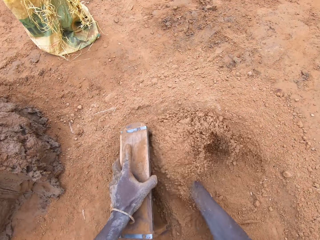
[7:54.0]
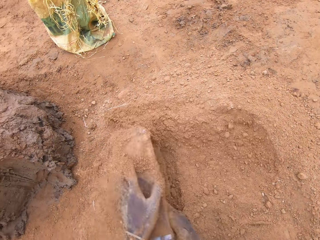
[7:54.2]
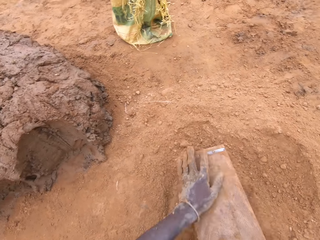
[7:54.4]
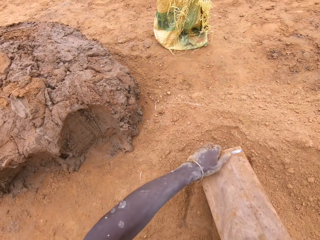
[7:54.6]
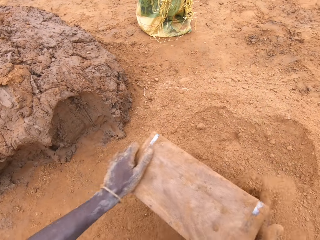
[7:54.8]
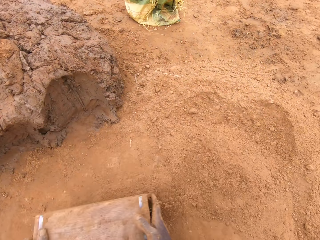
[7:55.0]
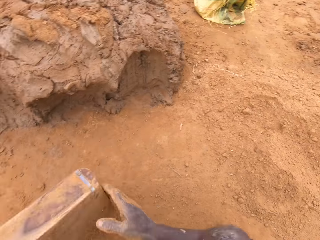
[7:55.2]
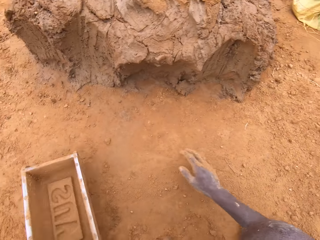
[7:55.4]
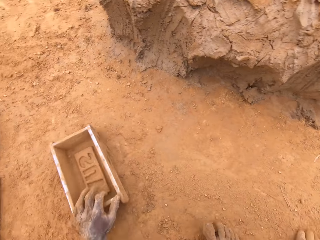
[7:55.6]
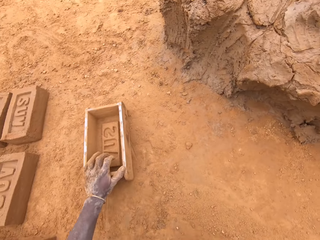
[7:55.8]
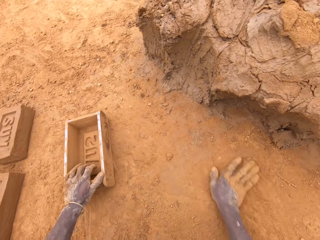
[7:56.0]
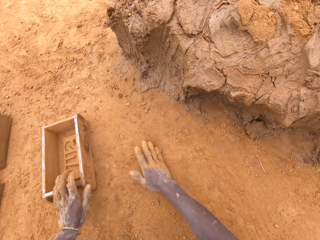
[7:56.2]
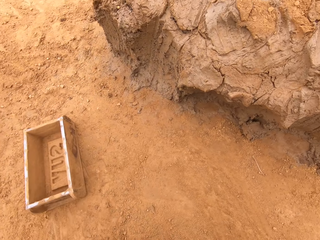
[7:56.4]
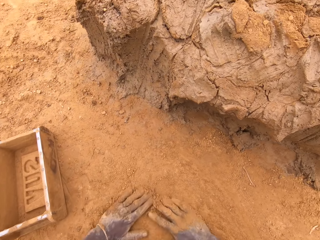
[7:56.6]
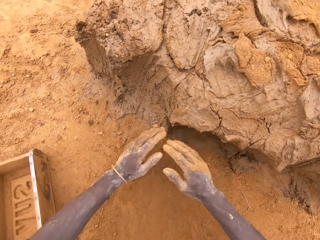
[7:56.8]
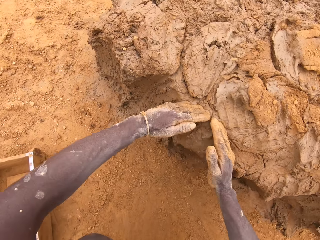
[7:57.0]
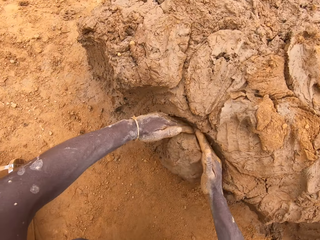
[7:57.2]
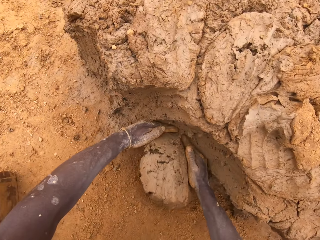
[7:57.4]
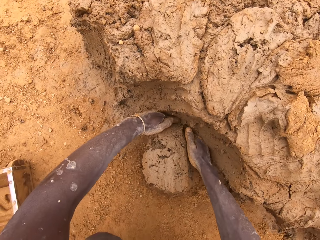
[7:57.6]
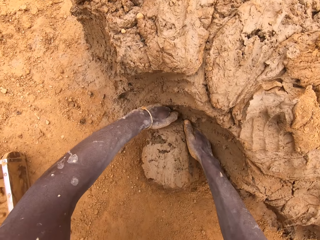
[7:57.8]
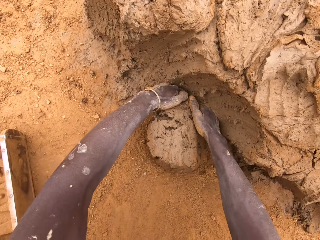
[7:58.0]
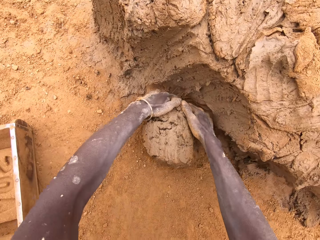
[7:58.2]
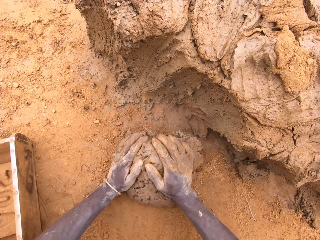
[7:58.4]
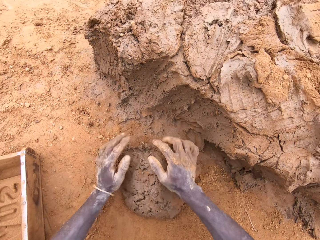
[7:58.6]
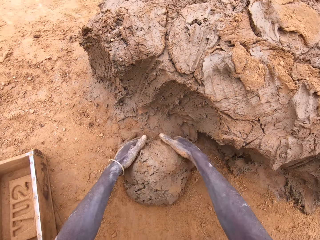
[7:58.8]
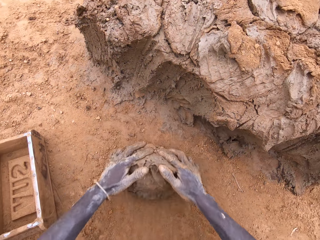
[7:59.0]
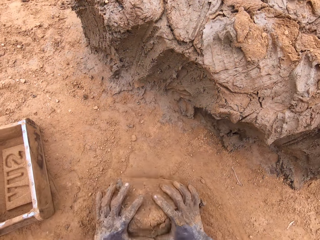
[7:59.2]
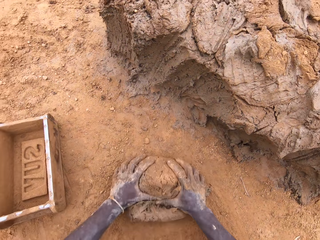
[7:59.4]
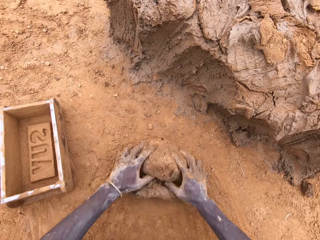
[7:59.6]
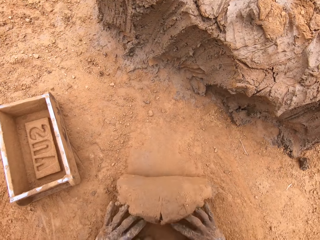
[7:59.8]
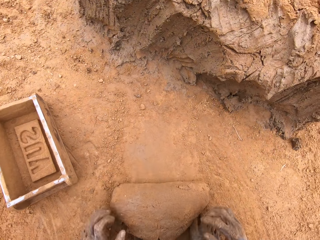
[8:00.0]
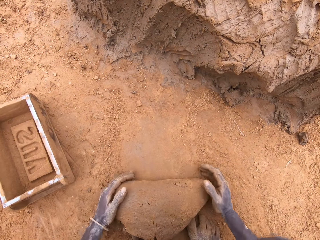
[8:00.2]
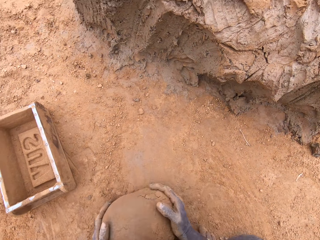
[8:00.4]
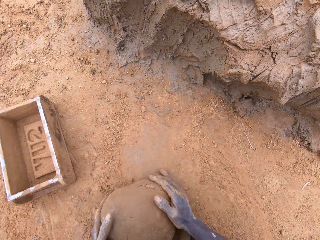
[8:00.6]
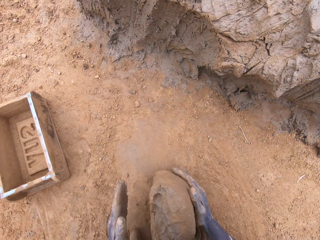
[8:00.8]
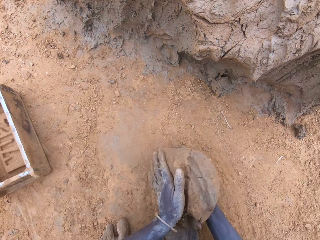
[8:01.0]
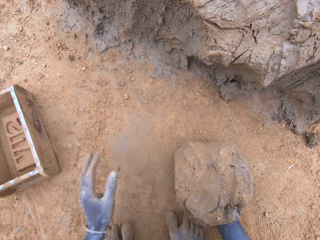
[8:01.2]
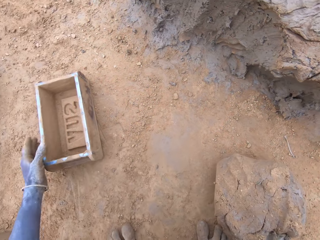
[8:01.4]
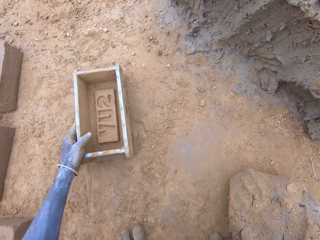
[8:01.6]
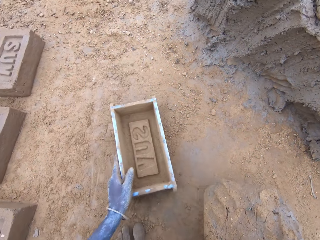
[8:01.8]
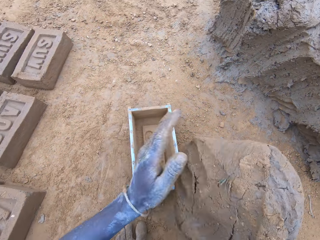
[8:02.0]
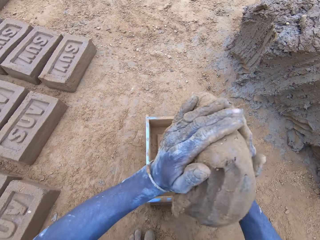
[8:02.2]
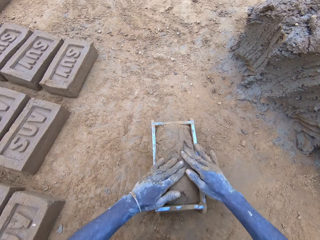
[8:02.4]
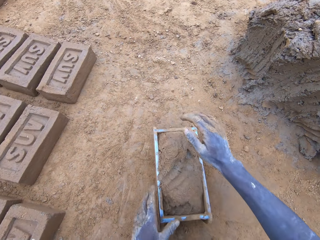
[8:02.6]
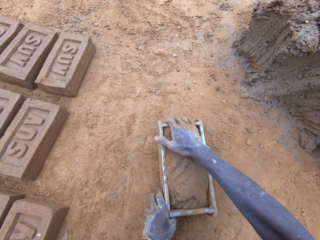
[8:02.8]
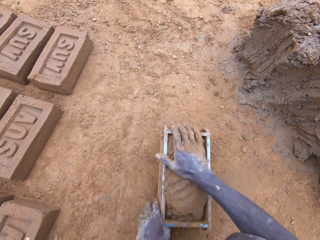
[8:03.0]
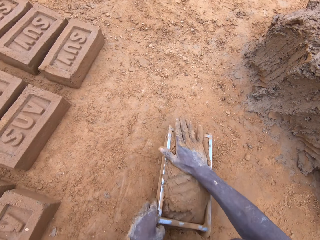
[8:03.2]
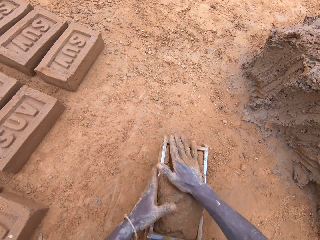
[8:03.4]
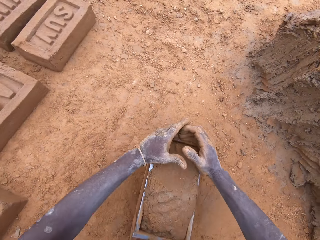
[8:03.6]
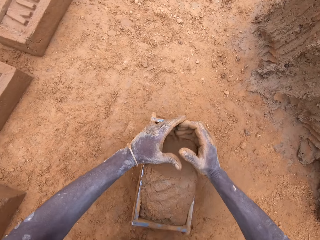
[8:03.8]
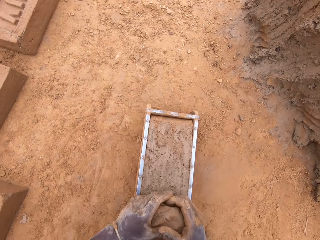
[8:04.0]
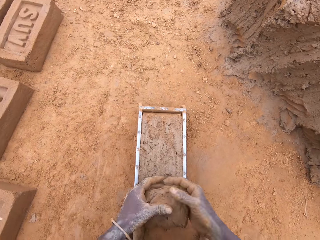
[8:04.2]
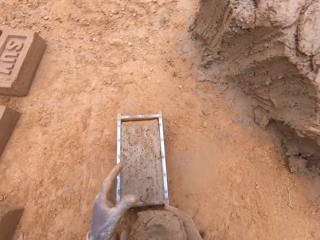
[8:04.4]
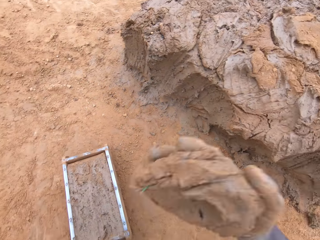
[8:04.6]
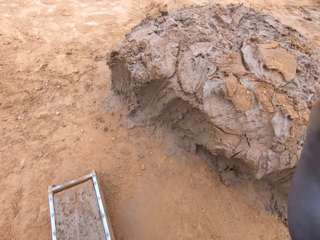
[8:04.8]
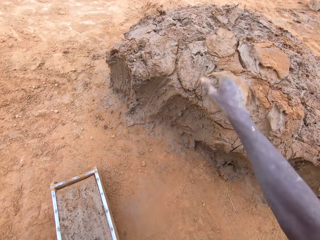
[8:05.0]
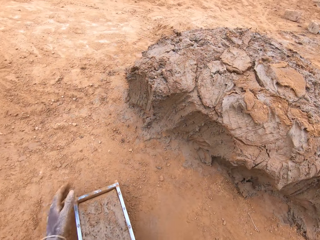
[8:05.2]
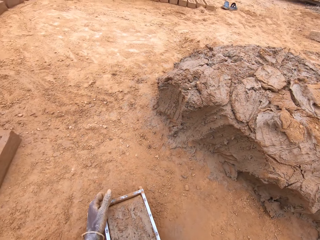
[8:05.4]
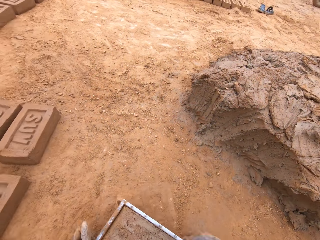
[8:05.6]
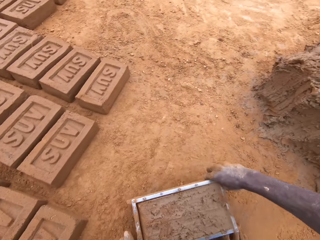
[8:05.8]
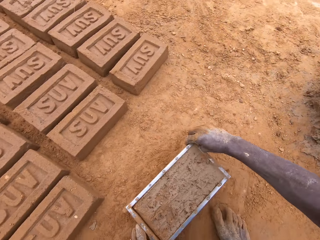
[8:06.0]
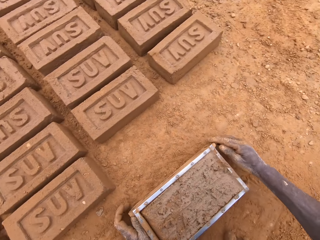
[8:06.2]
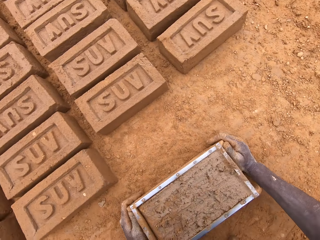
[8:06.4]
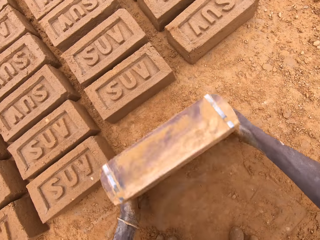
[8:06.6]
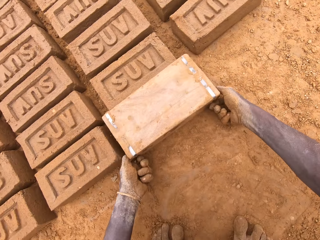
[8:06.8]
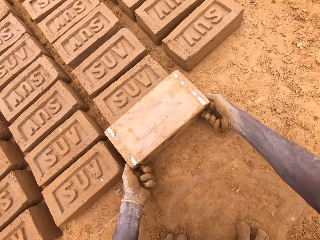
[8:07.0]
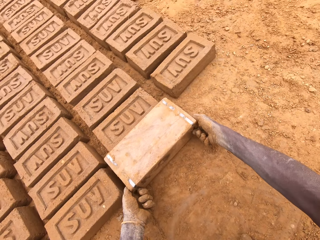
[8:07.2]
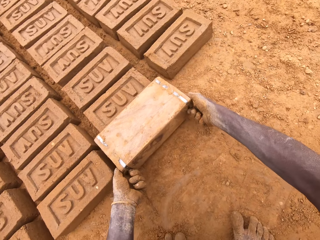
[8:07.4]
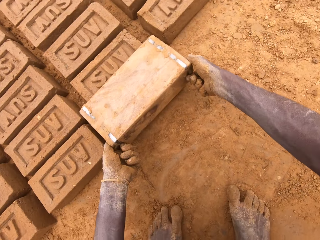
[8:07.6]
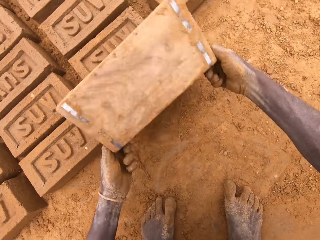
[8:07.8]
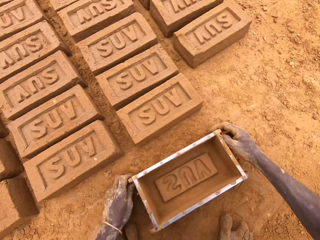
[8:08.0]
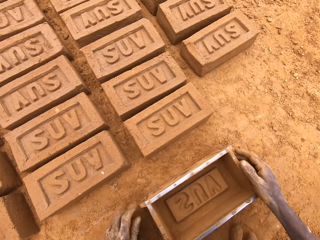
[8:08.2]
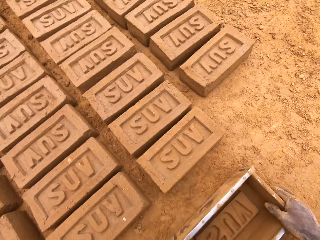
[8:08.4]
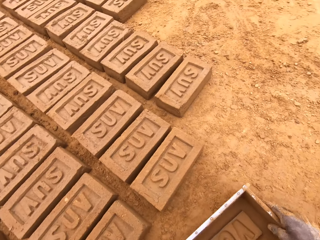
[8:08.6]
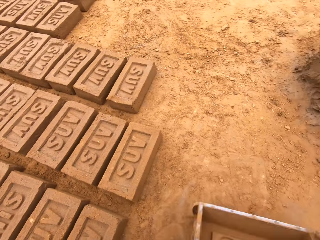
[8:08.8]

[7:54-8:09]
The camera wearer puts sand in a brick mould. They pour the sand from the brick mould. They cut mud on a heap of mud. They mould the mud on the ground. They put the mud in the brick mould. They cut the mud in the brick mould. They throw the mud on the heap of mud. They put a brick on the ground from the brick mould.

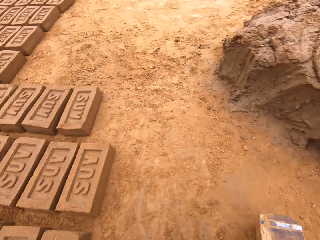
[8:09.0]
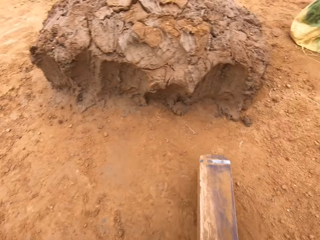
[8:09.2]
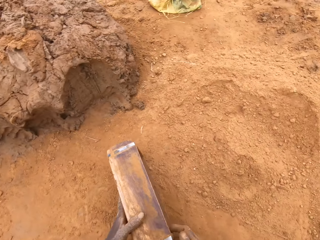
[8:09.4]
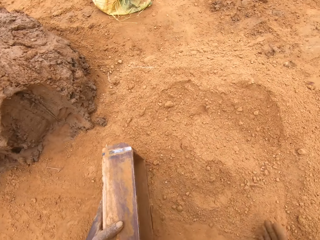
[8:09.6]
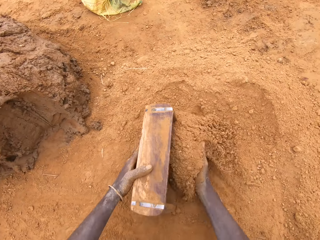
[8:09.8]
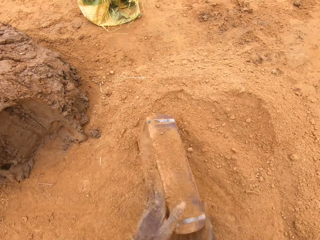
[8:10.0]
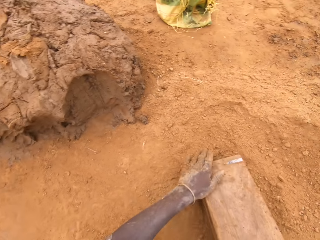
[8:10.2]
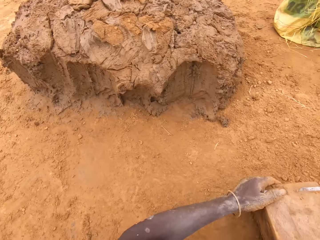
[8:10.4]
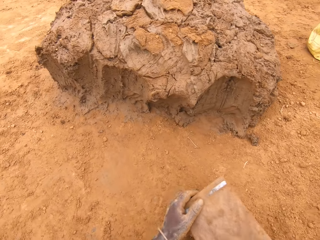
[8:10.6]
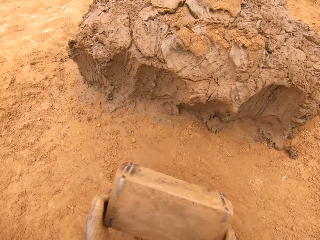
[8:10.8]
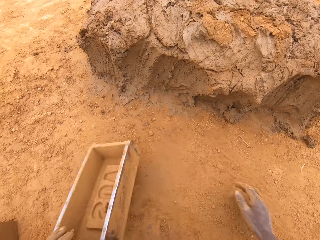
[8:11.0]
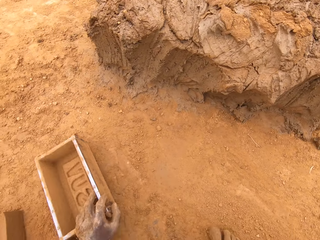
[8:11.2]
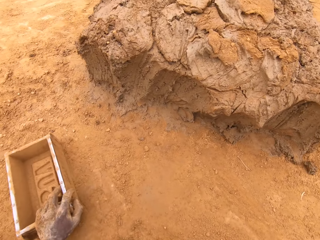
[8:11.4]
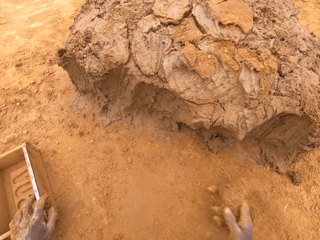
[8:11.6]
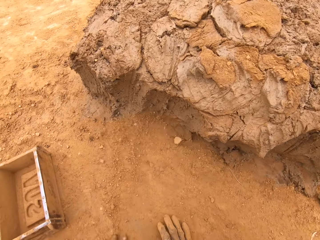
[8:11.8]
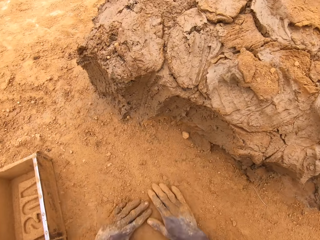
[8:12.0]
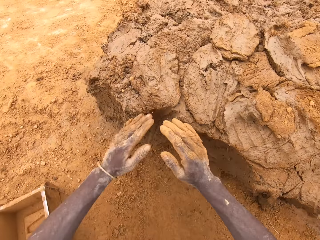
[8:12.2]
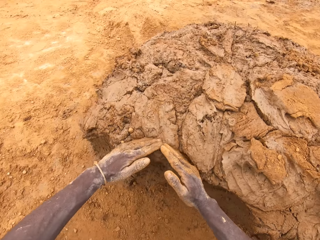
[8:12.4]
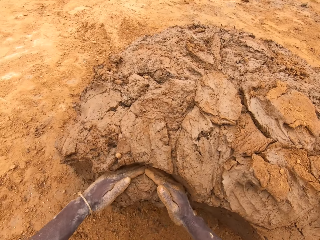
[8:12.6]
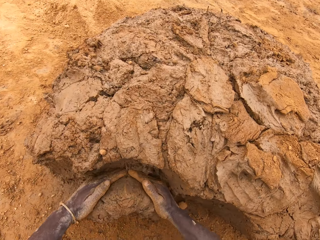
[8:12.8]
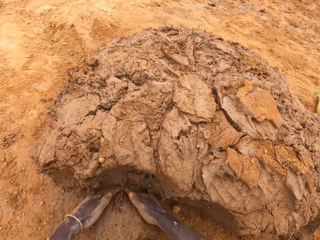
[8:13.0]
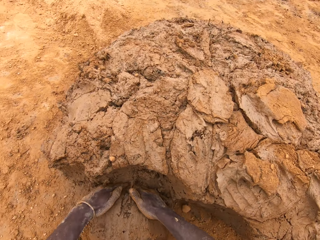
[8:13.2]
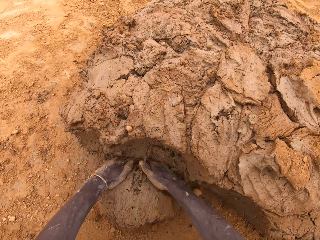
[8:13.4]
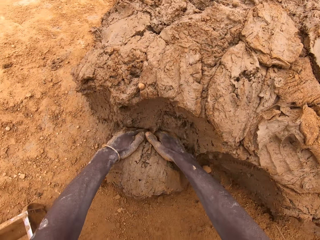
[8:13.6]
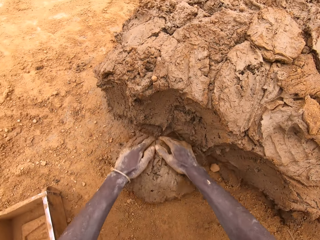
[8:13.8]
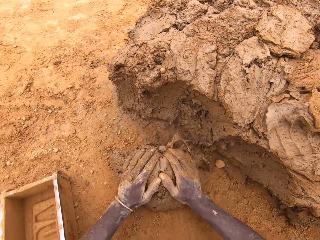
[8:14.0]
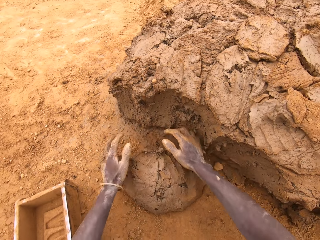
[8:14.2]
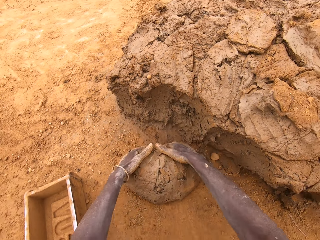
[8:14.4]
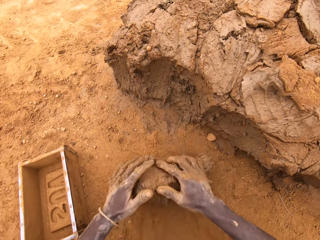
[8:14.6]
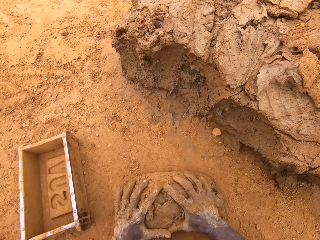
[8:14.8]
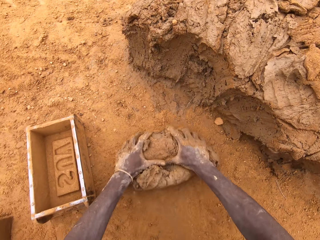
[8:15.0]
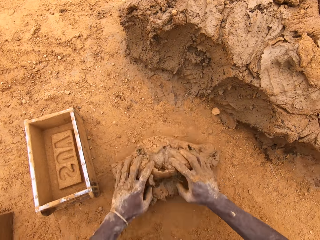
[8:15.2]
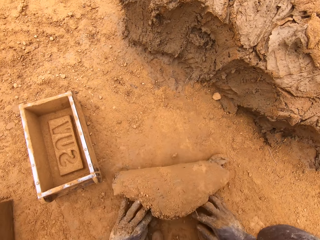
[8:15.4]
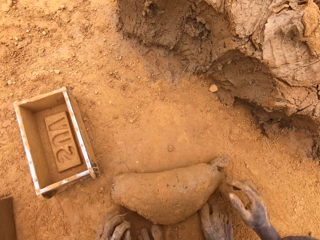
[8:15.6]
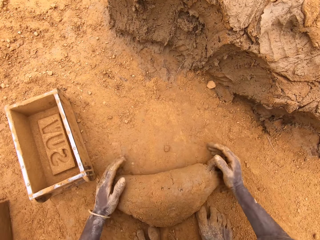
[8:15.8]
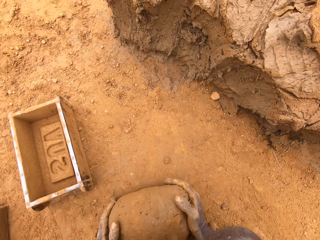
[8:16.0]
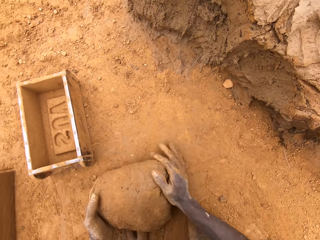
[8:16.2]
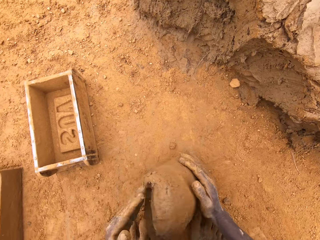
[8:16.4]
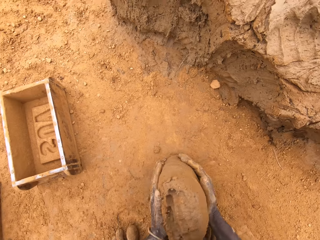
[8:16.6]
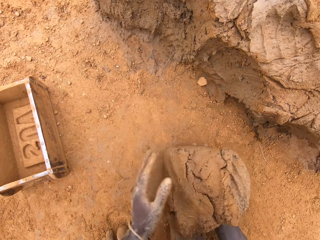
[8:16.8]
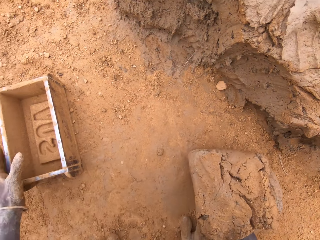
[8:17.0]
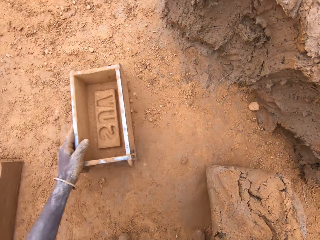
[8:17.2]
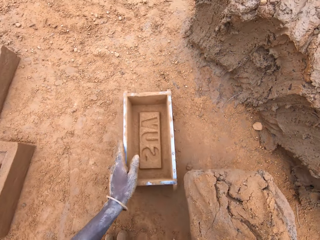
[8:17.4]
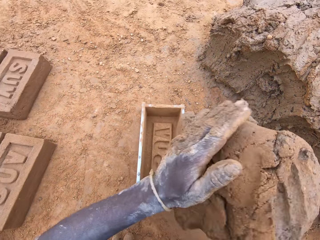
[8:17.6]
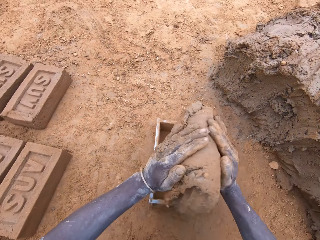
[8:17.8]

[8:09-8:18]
The camera wearer puts sand in a brick mould. They pour the sand from the brick mould. They cut mud on a heap of mud. They mould the mud on the ground.
